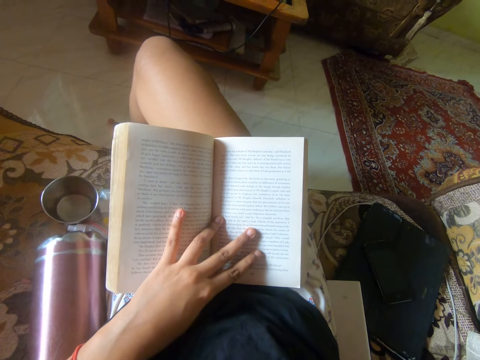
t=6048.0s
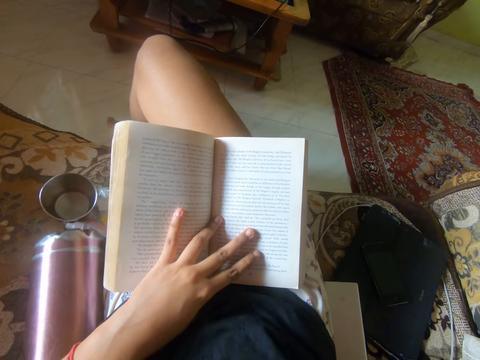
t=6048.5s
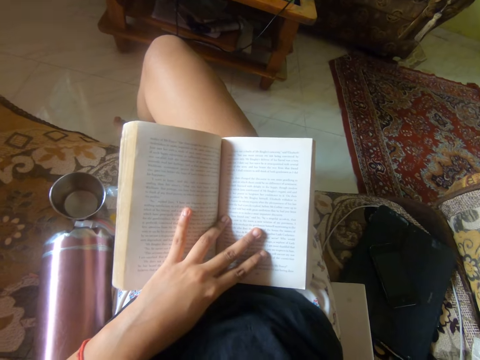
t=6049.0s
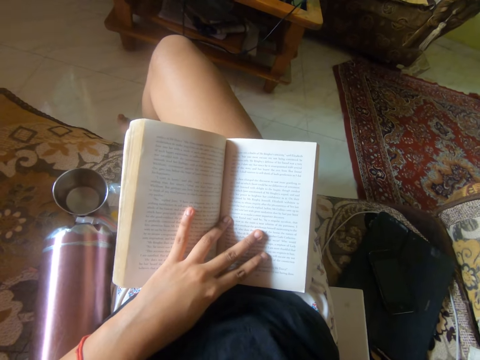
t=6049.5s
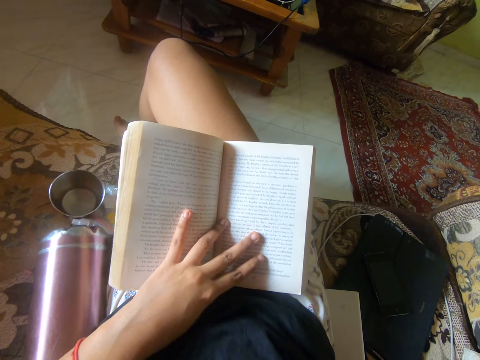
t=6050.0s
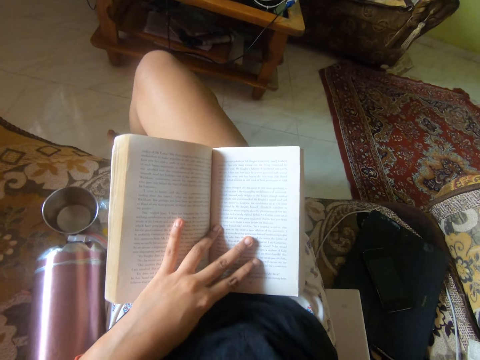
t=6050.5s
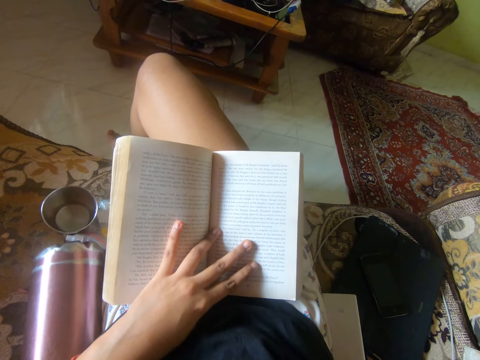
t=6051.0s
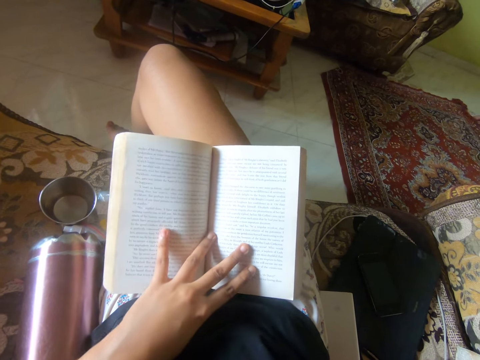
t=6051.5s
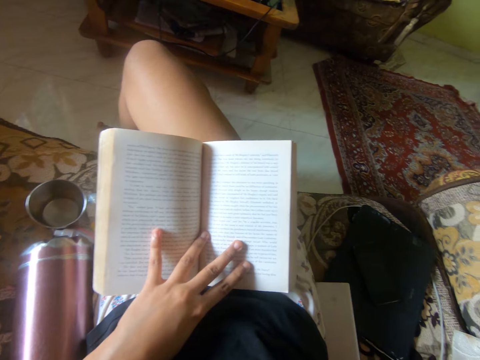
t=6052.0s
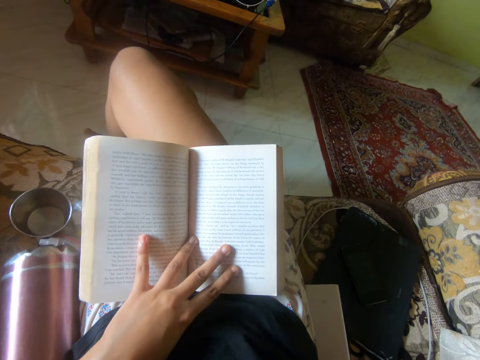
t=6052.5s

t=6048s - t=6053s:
The camera wearer reads the novel.

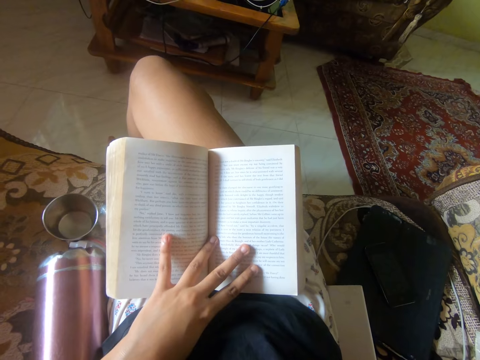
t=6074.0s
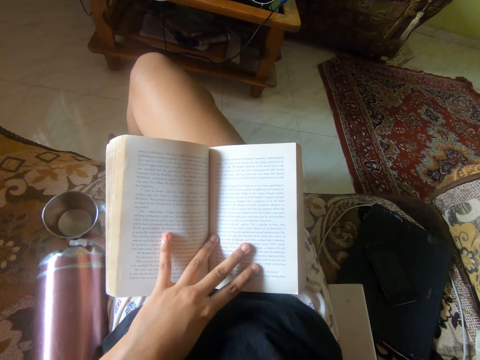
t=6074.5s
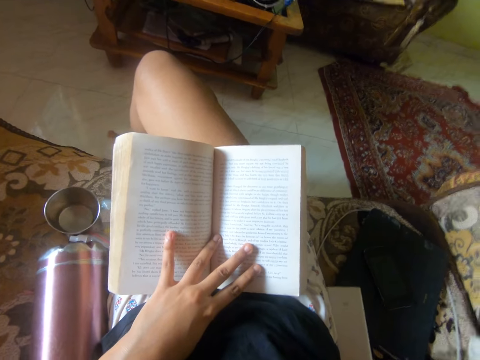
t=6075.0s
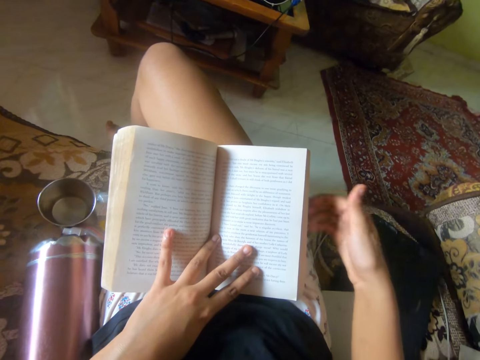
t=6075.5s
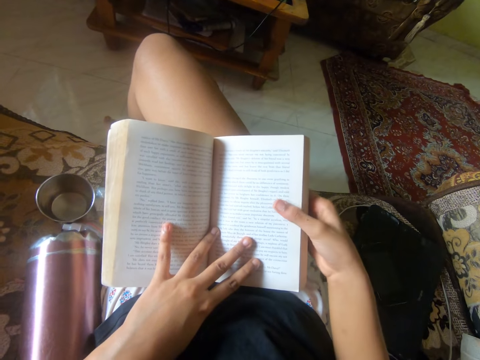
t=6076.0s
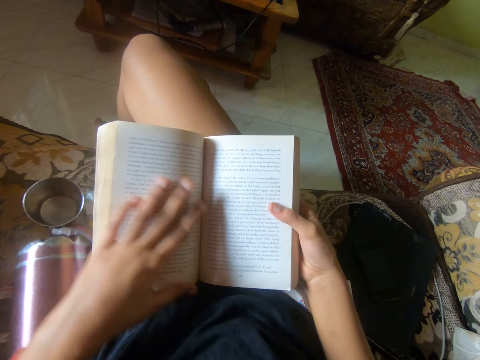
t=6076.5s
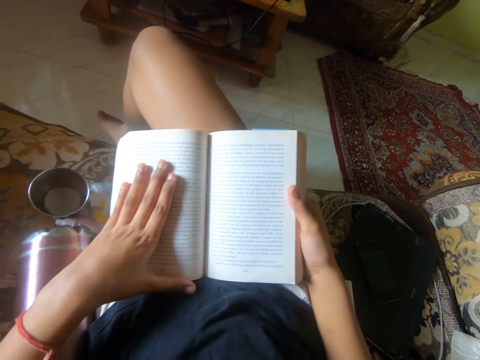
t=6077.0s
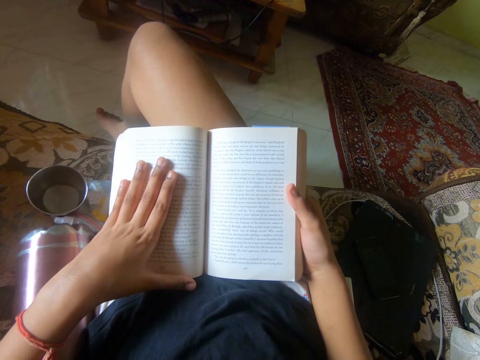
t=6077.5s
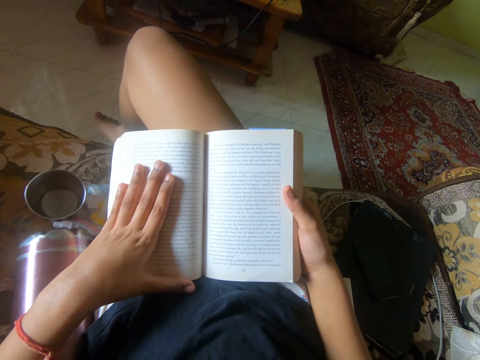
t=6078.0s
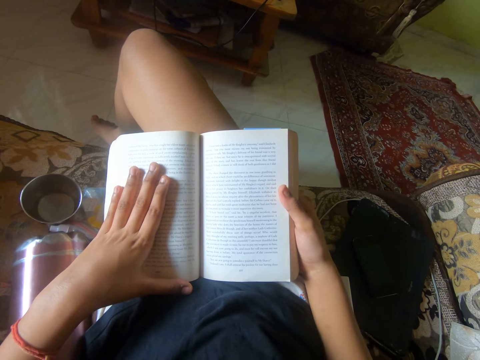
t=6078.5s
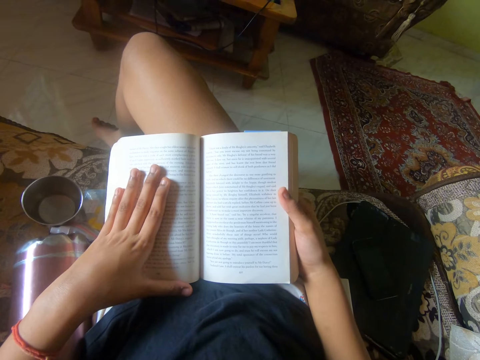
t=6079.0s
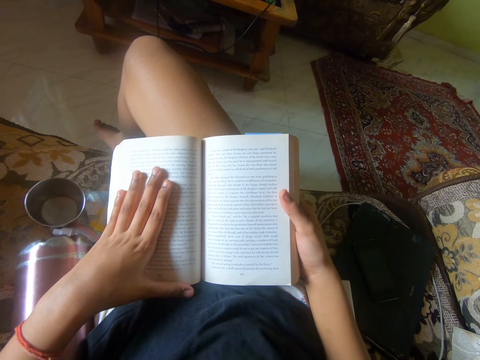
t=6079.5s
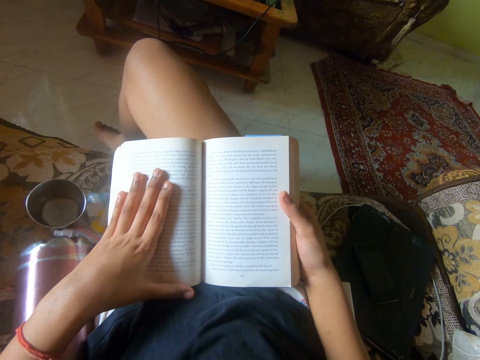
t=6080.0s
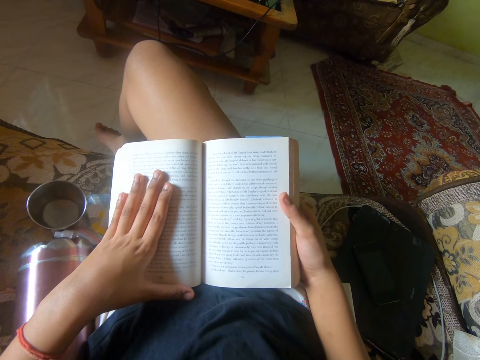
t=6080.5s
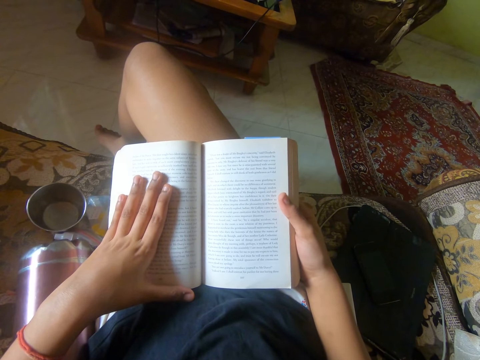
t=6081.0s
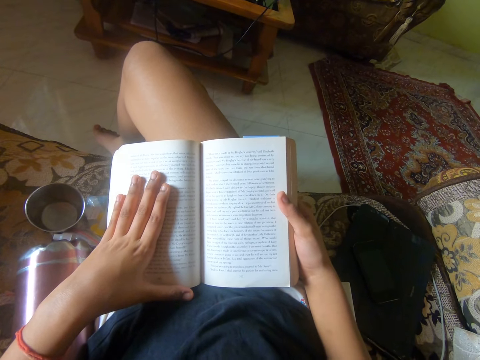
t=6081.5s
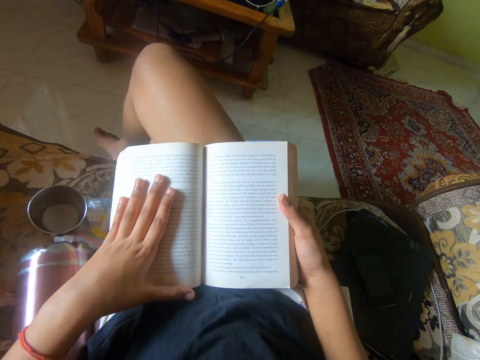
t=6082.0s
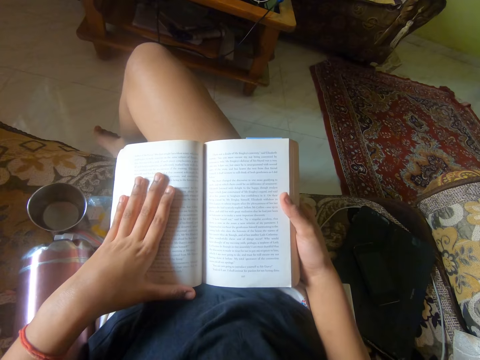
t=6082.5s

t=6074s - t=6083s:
The camera wearer holds the novel with her right hand. She moves her left hand on the novel. She reads the novel on the cushion chair.

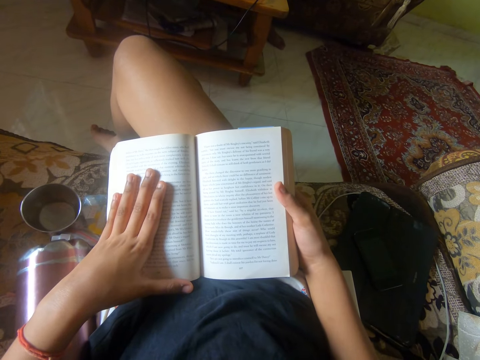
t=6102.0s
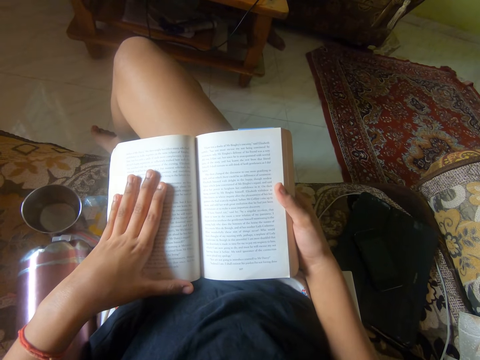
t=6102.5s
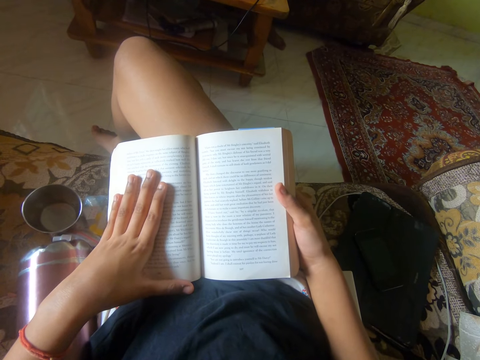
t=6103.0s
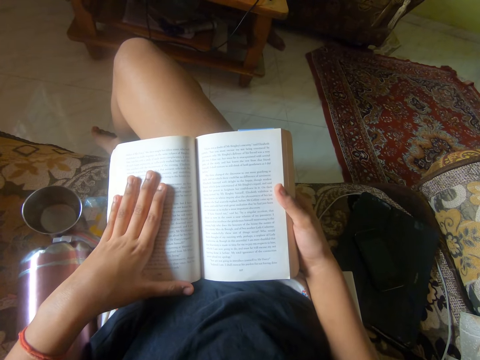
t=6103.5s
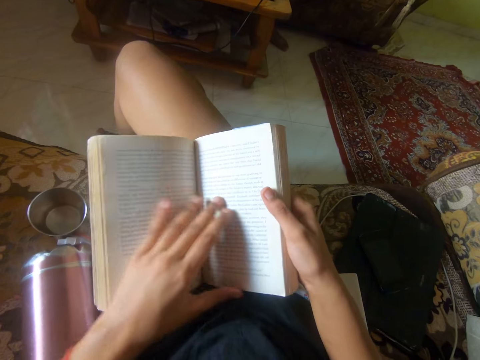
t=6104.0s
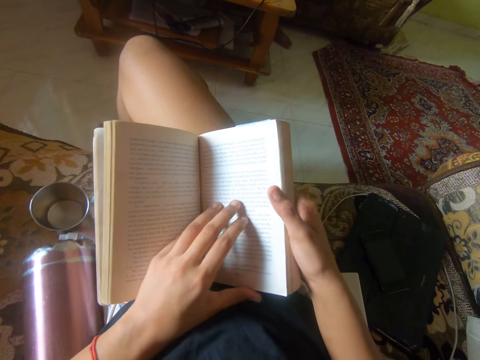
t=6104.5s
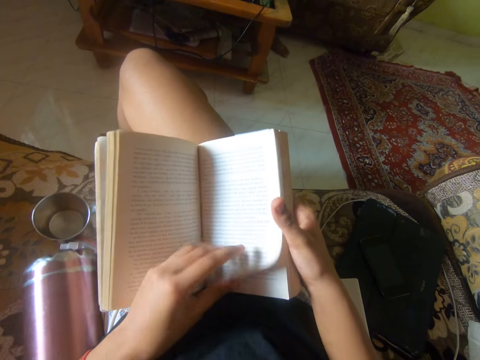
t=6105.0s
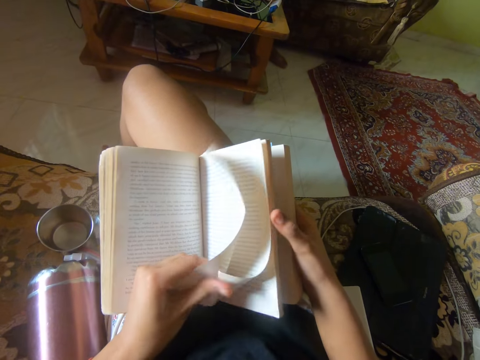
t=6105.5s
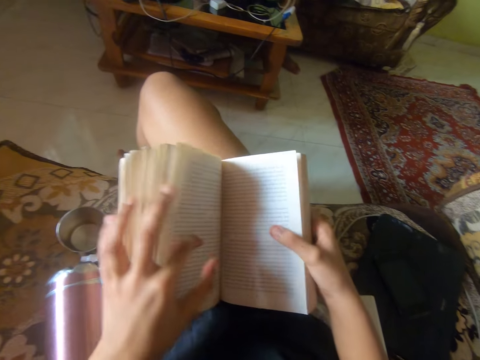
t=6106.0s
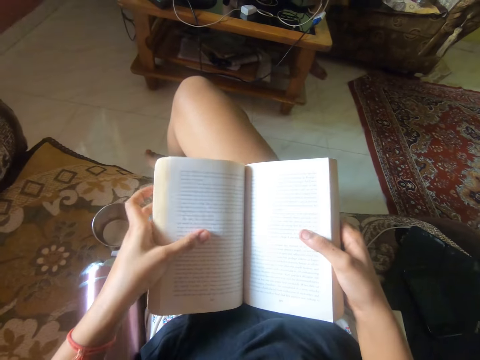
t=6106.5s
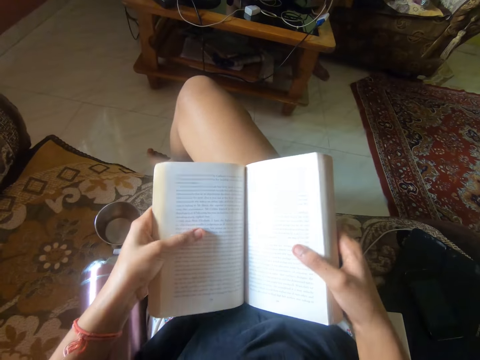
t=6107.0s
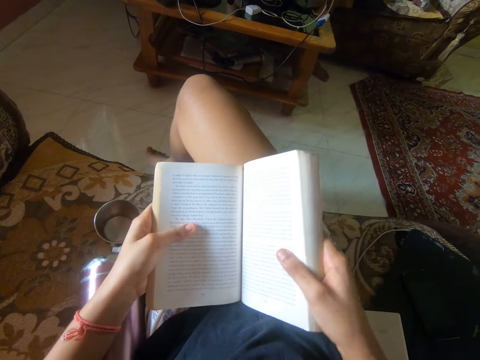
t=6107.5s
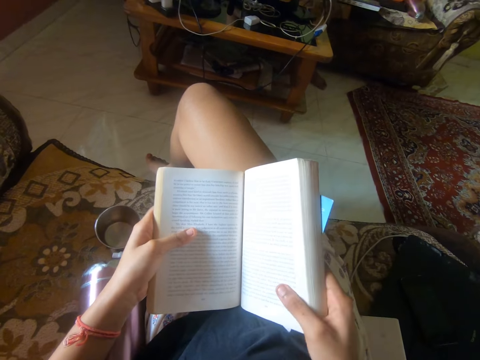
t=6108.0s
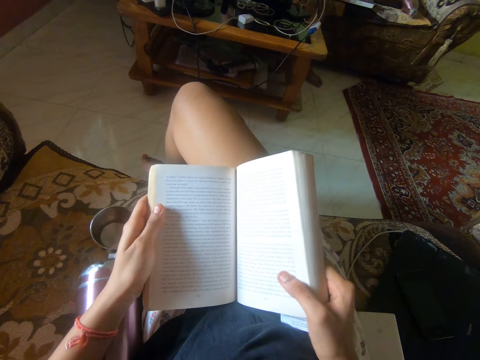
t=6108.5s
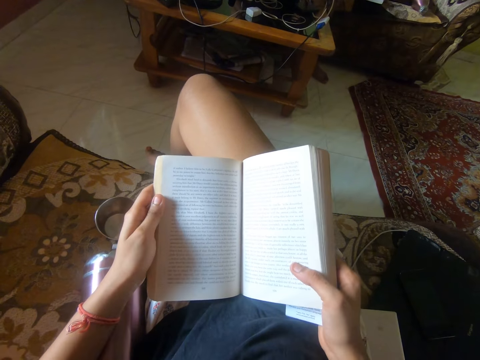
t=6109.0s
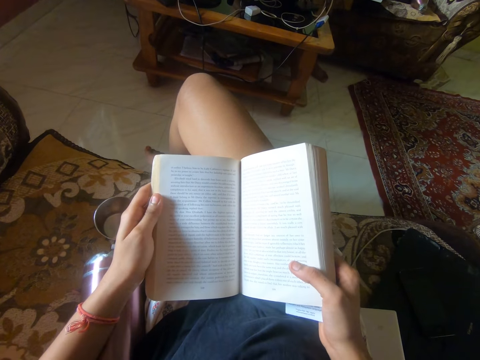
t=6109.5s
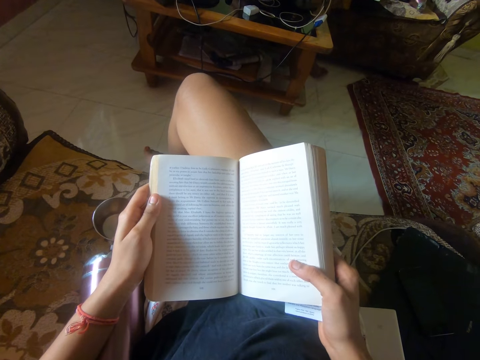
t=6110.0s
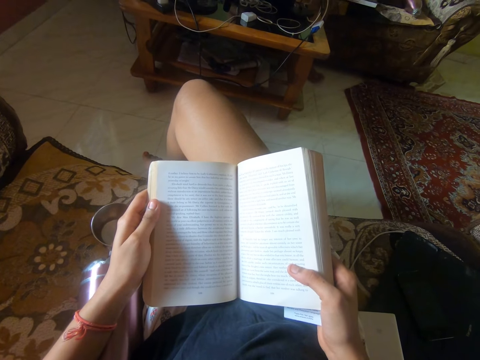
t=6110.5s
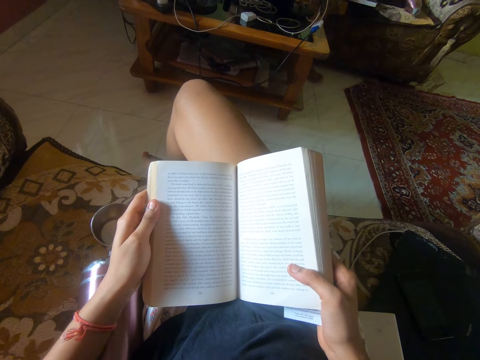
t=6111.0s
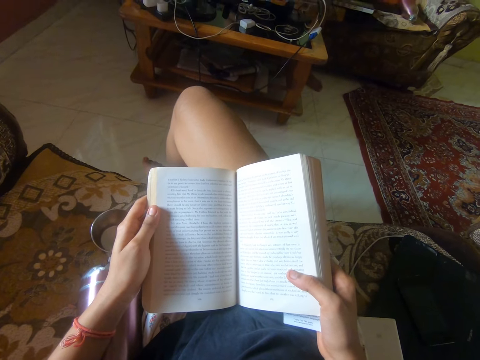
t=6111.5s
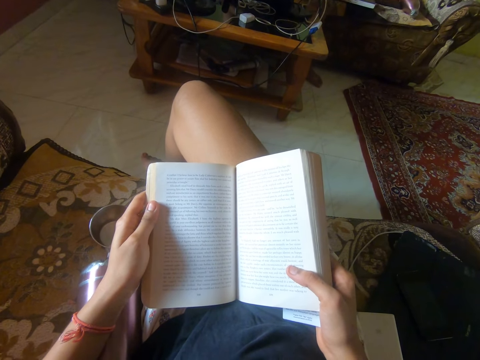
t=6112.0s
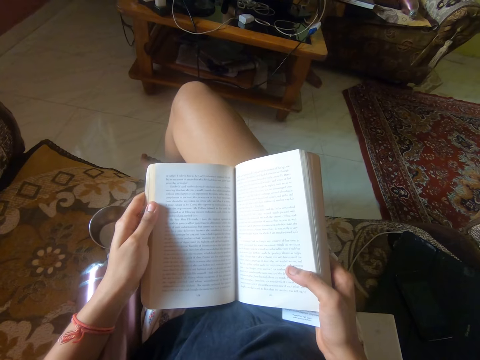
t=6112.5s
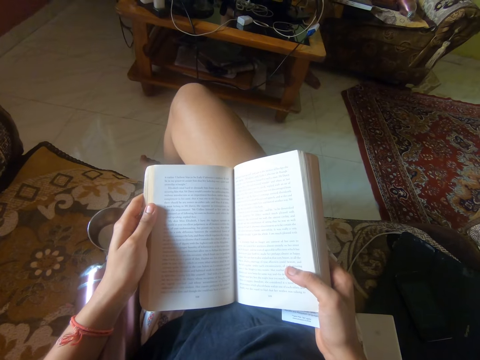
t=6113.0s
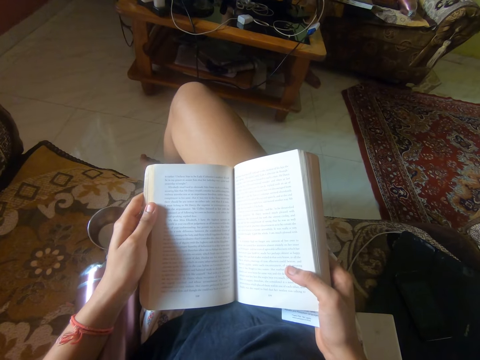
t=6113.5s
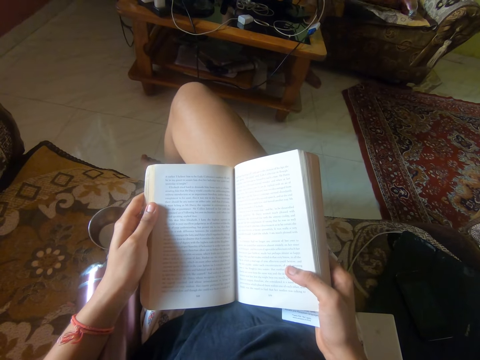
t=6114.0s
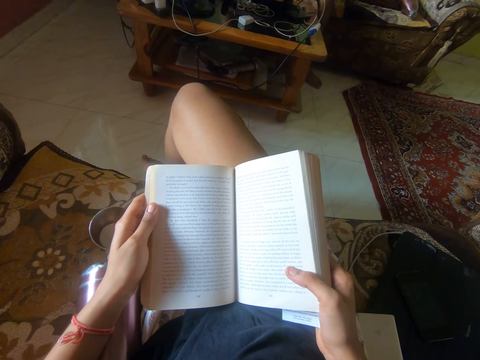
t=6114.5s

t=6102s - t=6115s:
The camera wearer turns the page of the novel with her left hand. She holds the novel. She reads the novel on the cushion chair. She moves the novel and the book divider in her hands. She reads the novel on the cushion chair.
